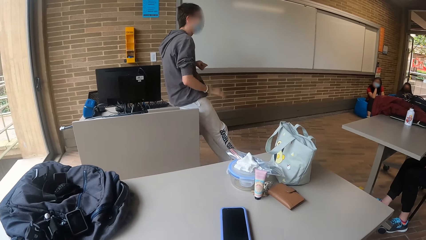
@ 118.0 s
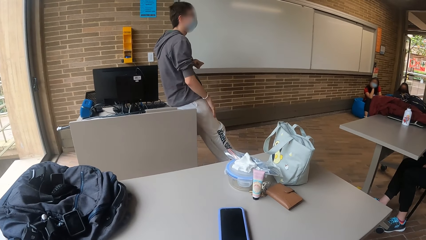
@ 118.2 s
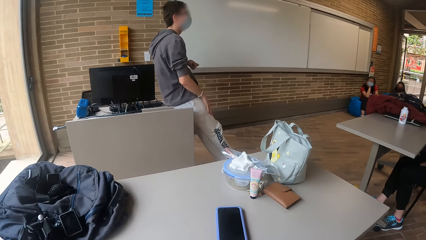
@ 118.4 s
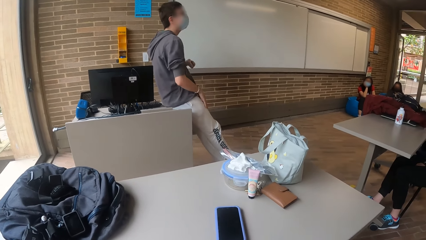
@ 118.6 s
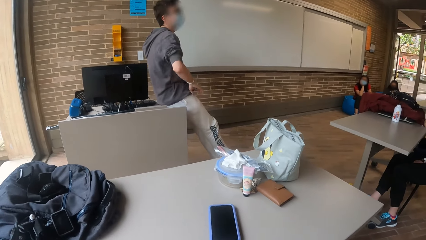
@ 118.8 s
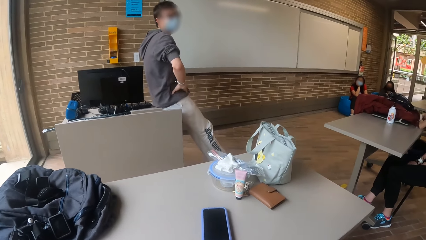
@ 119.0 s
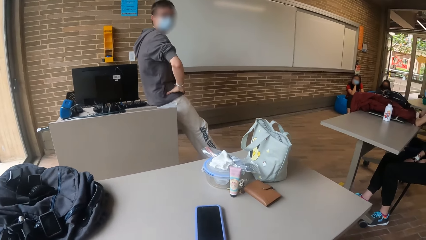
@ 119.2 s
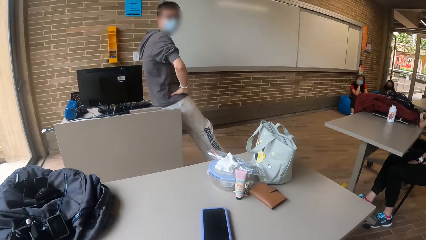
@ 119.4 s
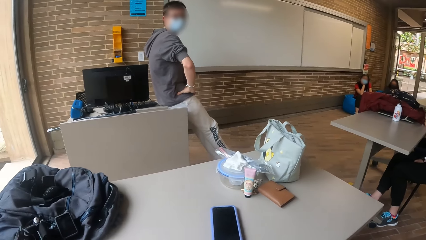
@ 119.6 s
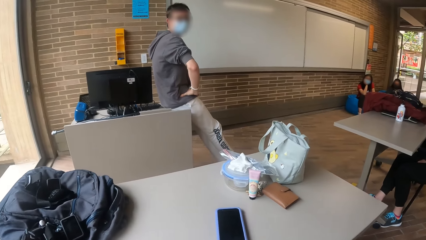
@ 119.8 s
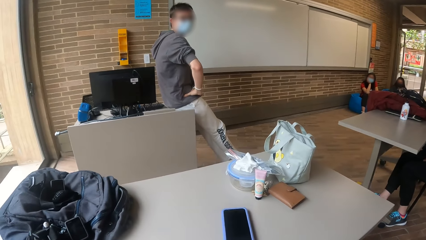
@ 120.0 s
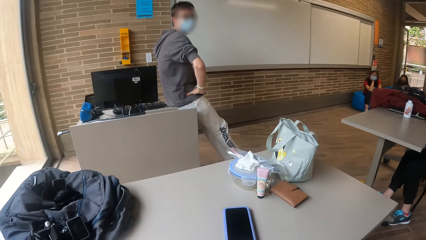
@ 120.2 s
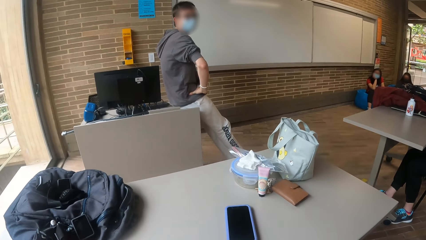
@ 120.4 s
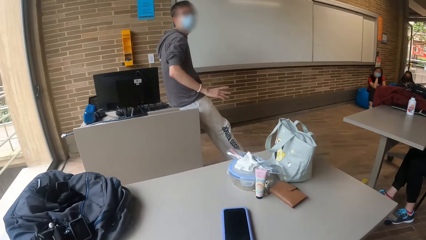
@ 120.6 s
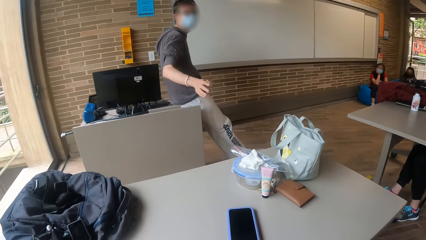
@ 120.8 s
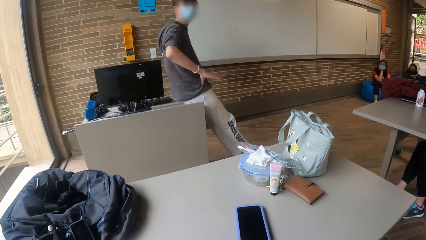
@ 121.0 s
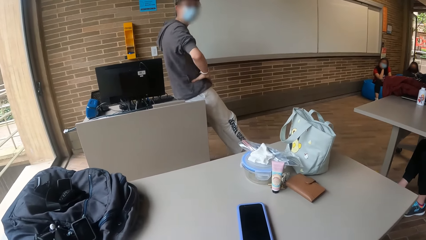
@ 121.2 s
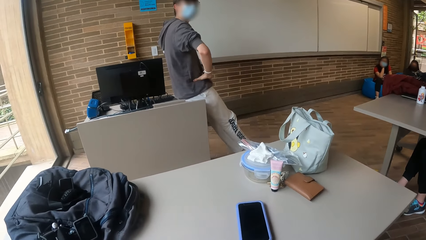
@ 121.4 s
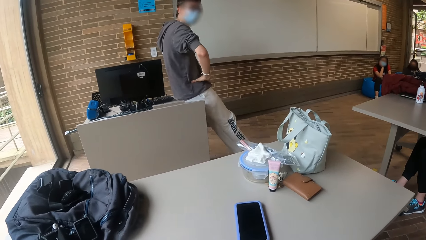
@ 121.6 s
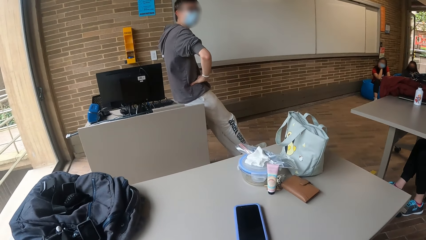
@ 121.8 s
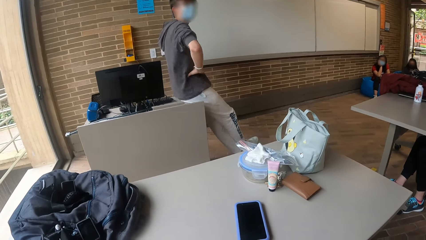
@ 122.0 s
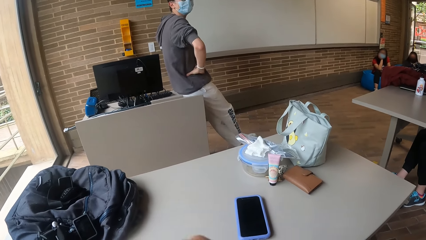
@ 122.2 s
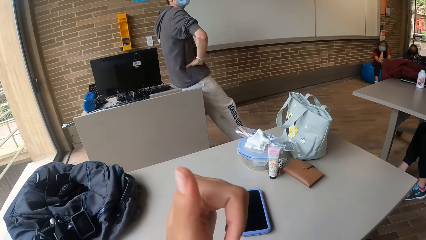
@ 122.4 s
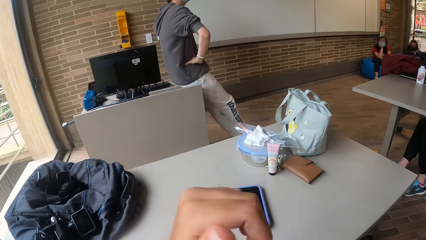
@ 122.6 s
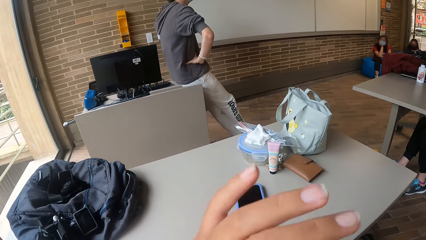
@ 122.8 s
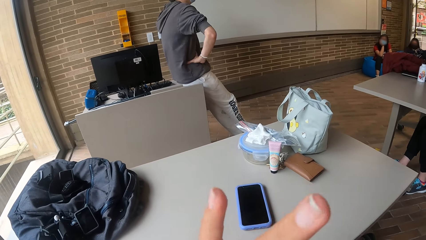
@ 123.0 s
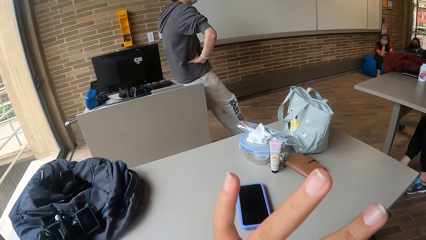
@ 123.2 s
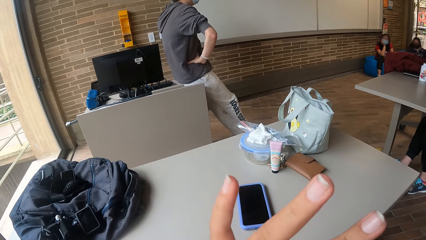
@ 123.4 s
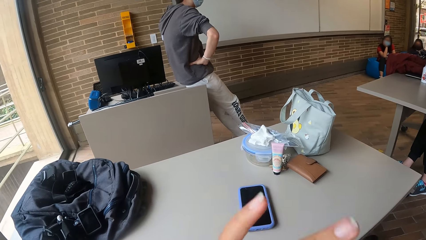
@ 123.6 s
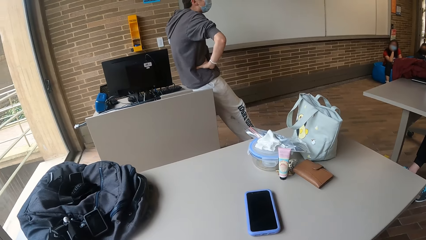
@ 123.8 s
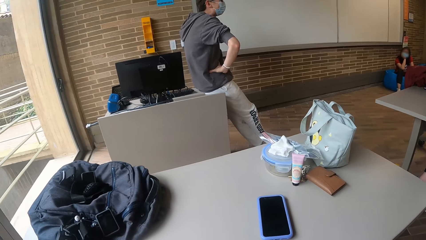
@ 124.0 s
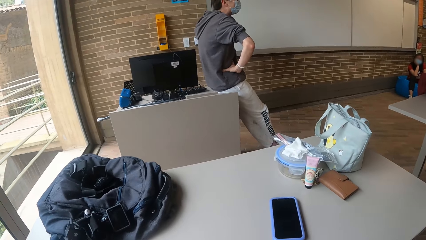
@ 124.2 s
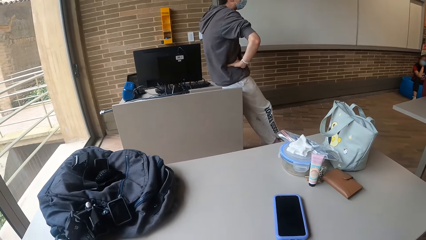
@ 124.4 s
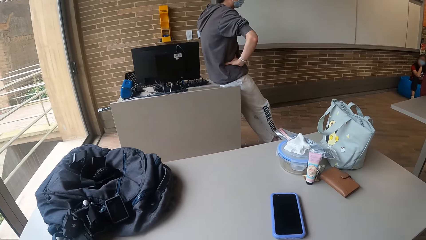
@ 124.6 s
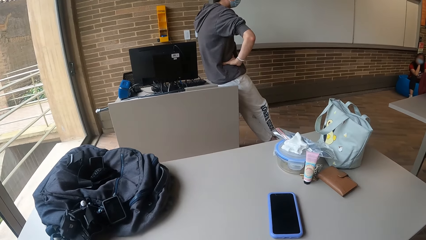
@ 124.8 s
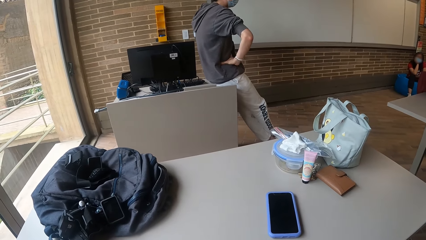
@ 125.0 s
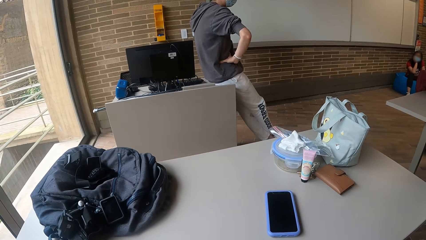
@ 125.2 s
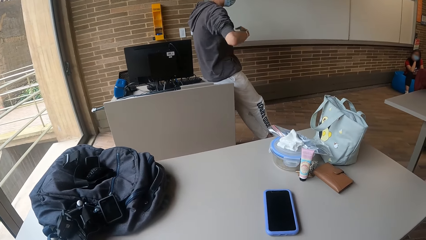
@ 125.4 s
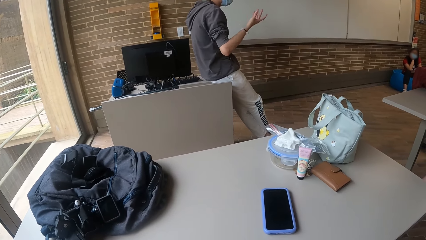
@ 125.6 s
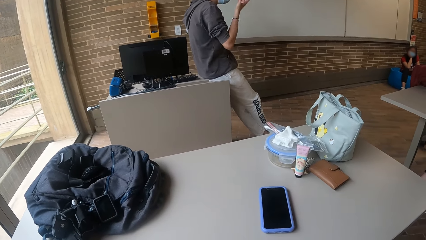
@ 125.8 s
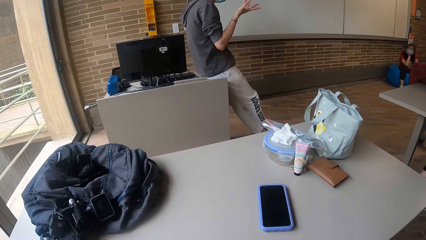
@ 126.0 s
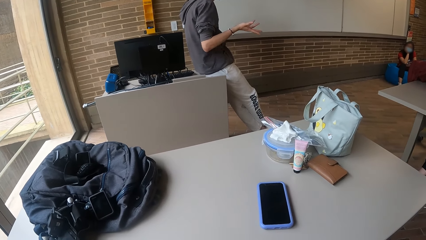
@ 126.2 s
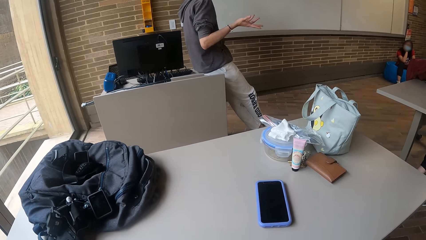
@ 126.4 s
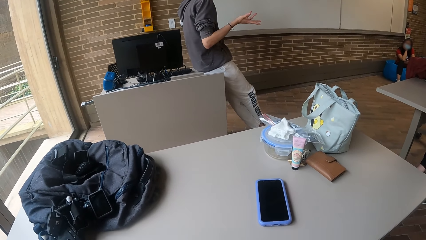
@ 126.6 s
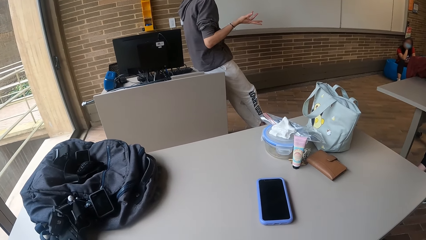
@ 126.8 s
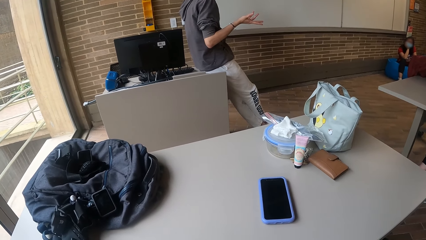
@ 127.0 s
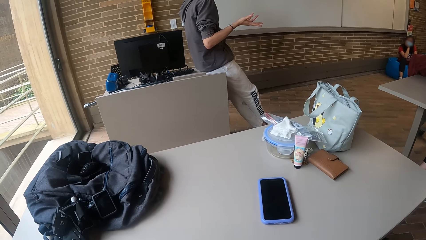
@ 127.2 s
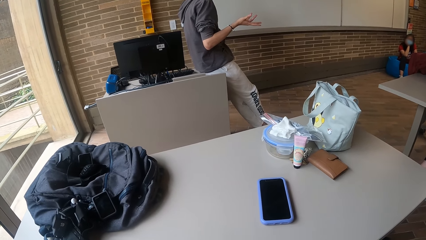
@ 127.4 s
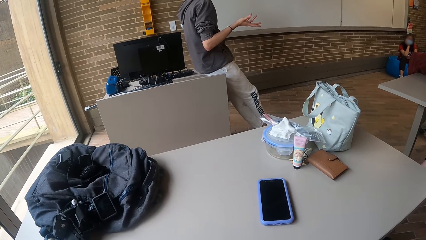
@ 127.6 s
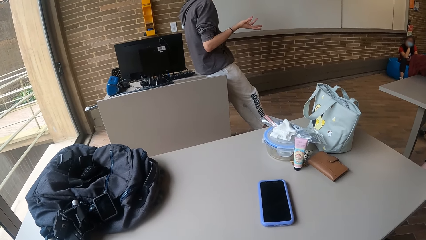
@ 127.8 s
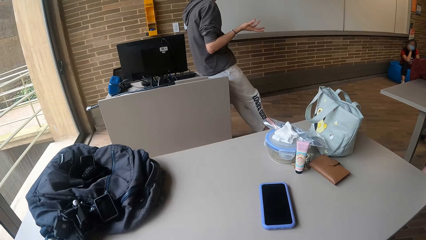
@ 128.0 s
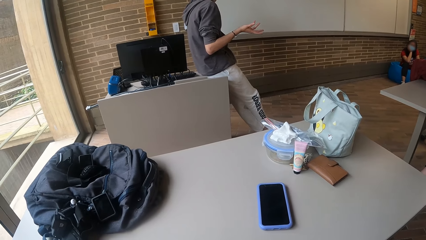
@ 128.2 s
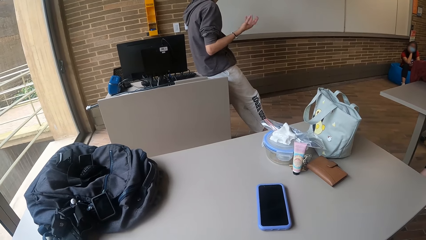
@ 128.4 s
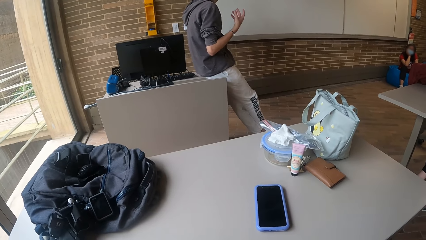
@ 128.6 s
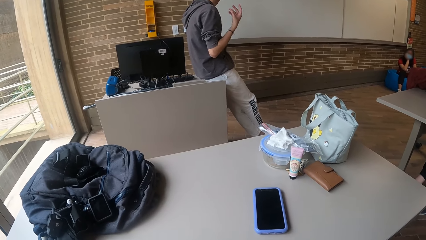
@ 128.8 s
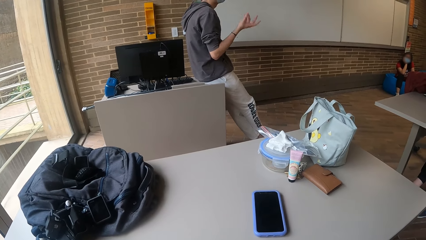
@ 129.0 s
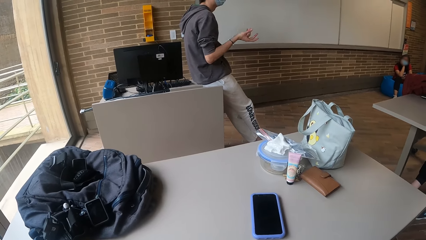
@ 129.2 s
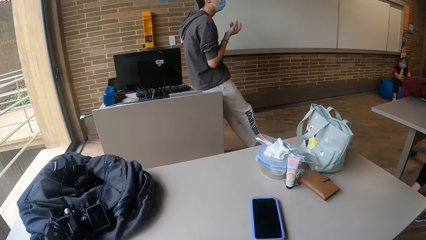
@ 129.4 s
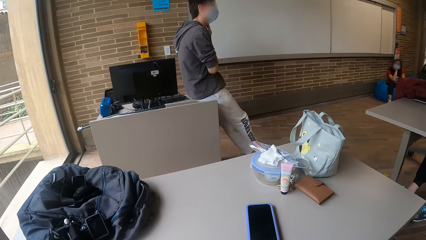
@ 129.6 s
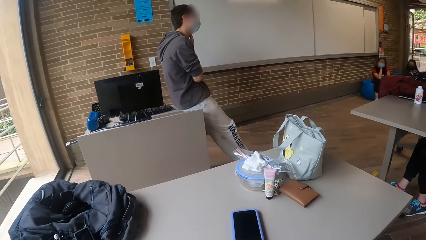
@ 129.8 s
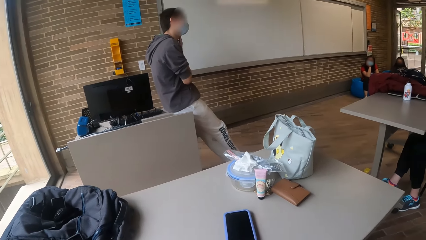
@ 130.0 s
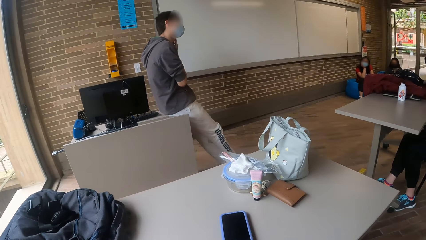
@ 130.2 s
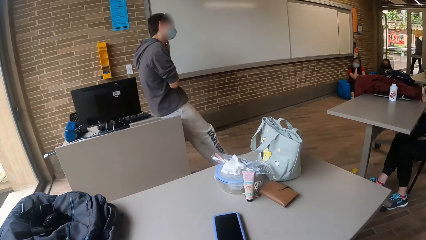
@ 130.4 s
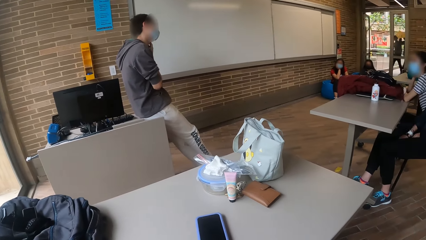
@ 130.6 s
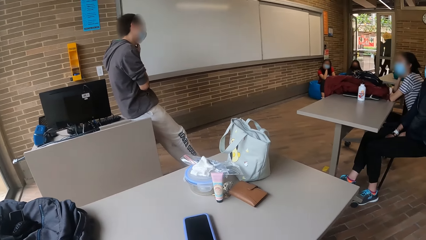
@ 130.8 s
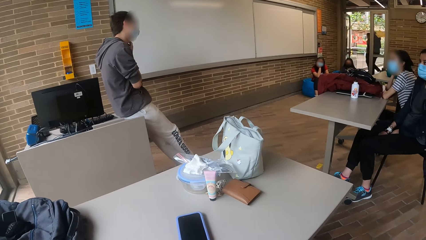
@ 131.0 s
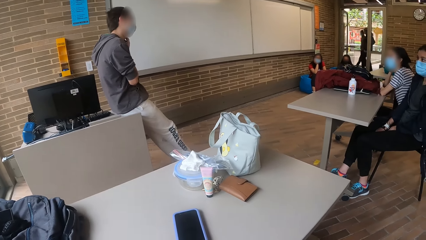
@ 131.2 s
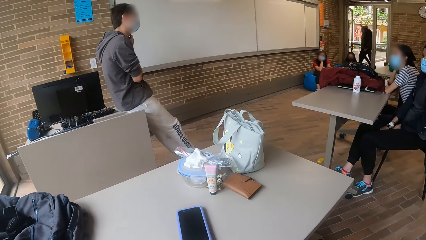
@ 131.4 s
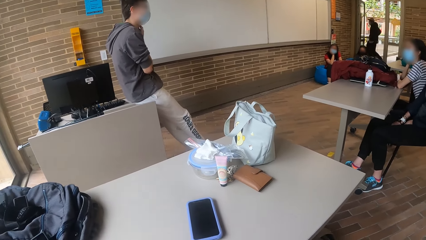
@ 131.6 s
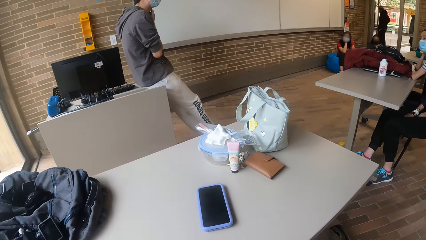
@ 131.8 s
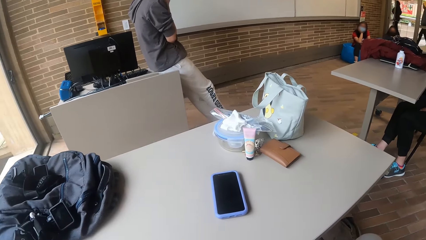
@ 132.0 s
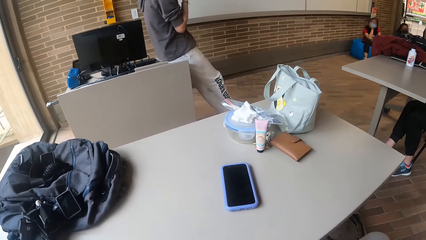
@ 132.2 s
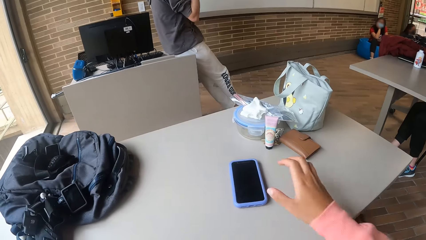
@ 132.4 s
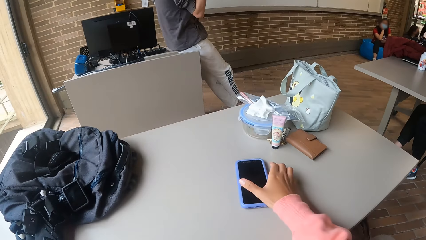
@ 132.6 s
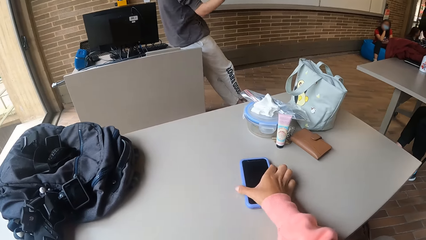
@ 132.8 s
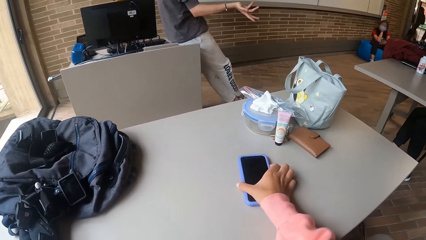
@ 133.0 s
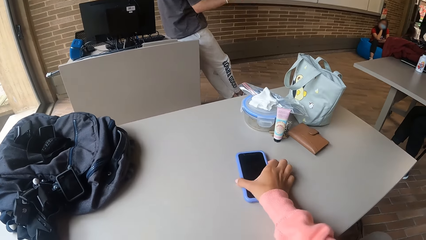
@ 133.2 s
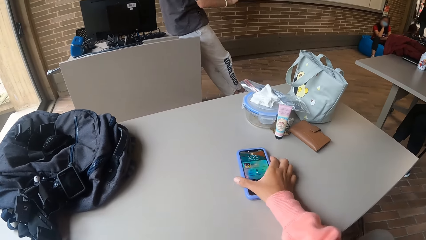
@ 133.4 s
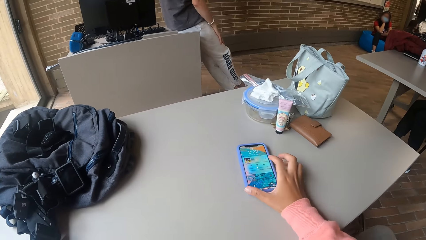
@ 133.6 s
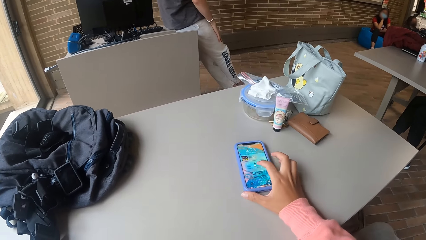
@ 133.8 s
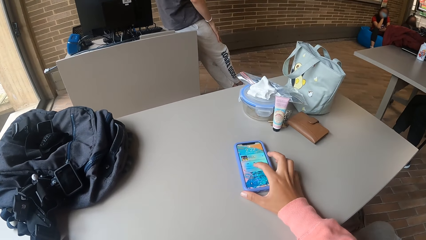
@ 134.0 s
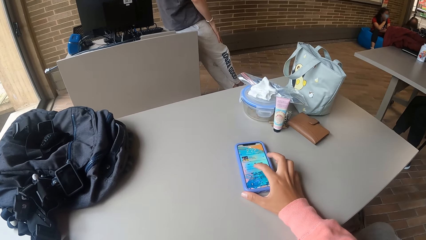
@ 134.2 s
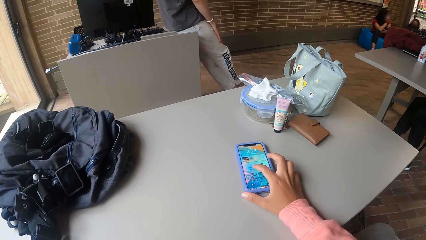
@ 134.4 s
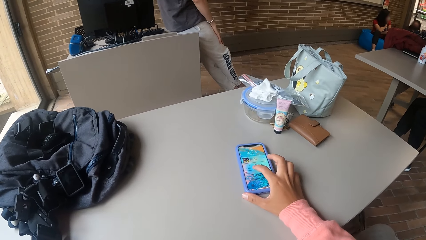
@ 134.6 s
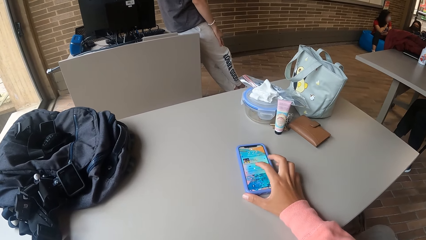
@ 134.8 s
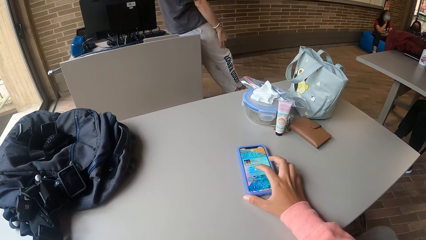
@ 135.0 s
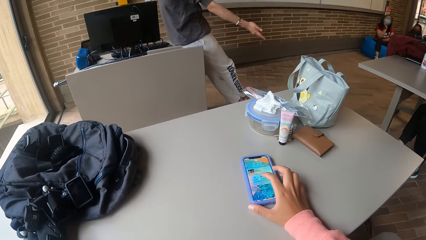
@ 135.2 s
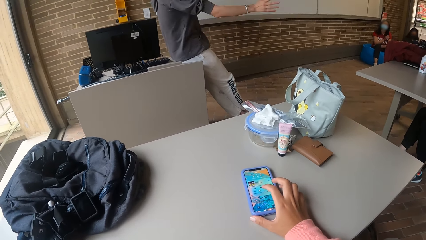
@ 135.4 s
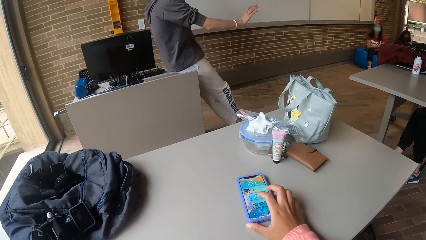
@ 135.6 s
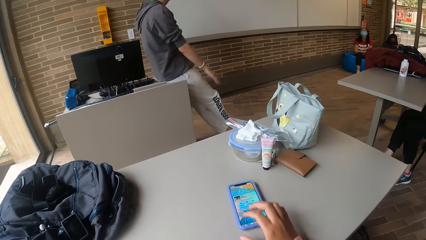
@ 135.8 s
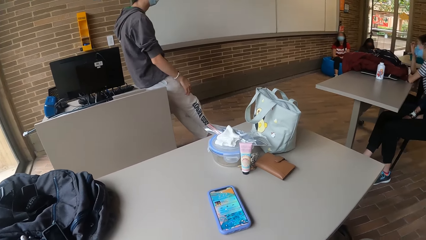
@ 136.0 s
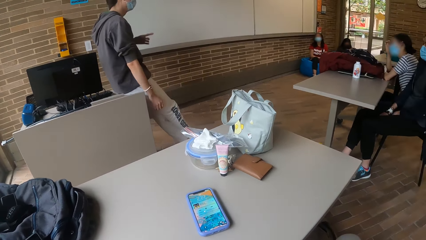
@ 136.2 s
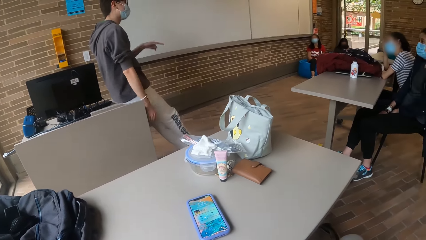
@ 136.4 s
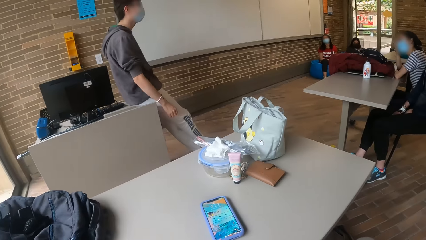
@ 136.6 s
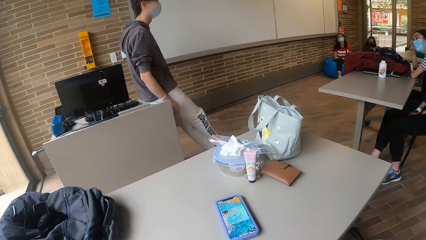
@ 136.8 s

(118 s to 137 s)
A man interacts with the camera wearer. The man looks at the camera wearer. The man interacts with the group of people. The camera wearer lifts the hand. The man touches his ear with his right hand. The man interacts with the group of people. The camera wearer presses the phone on the table with his right hand. He picks up the phone and operates the phone.
